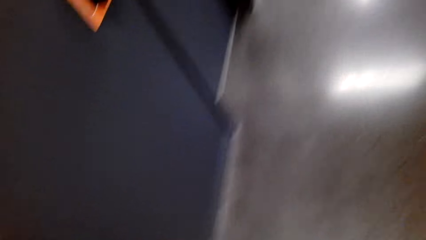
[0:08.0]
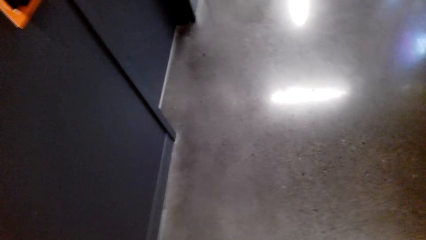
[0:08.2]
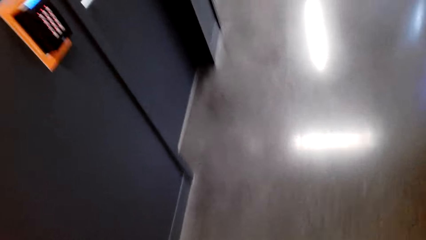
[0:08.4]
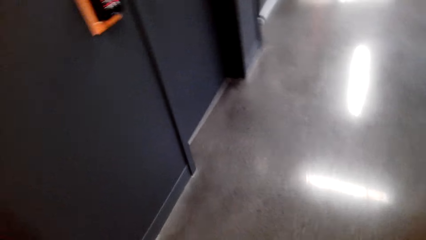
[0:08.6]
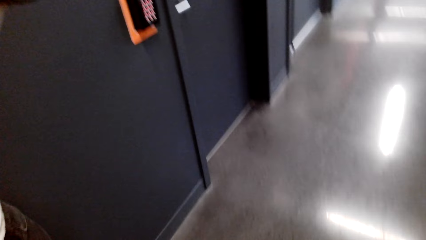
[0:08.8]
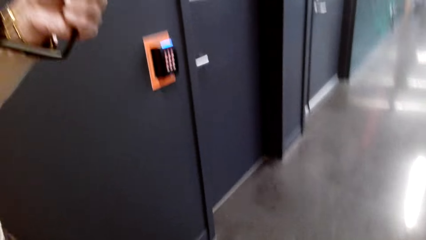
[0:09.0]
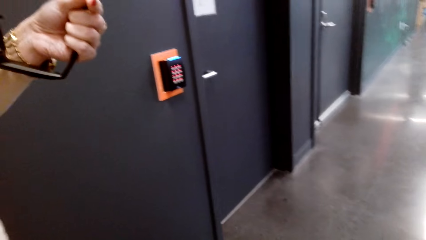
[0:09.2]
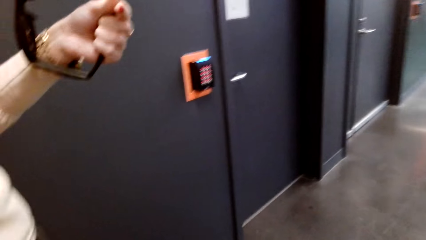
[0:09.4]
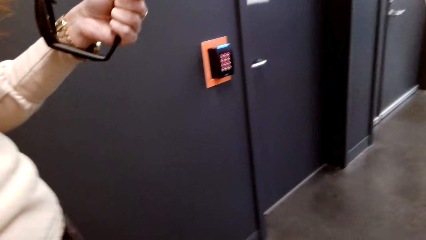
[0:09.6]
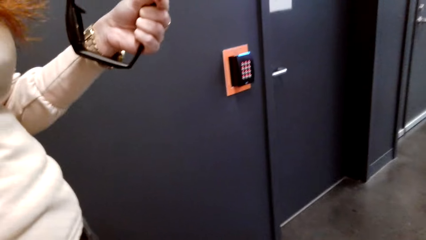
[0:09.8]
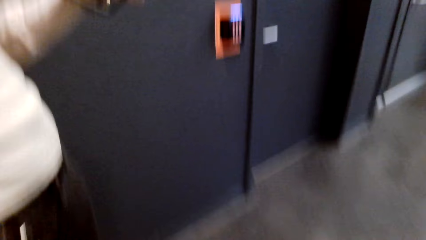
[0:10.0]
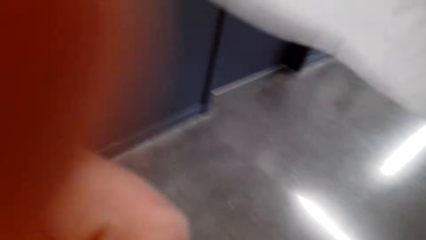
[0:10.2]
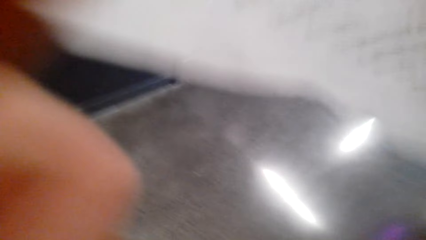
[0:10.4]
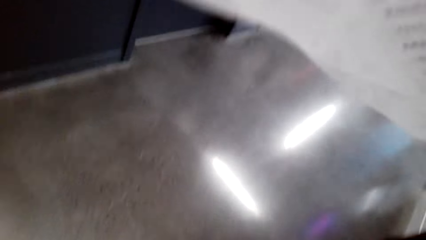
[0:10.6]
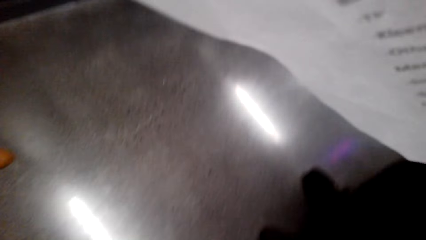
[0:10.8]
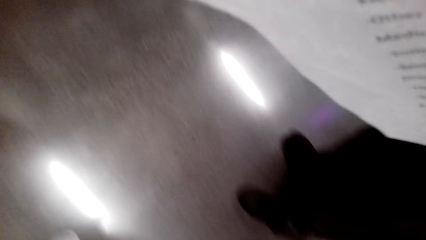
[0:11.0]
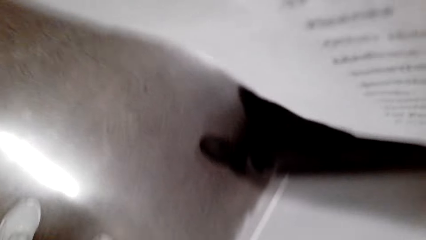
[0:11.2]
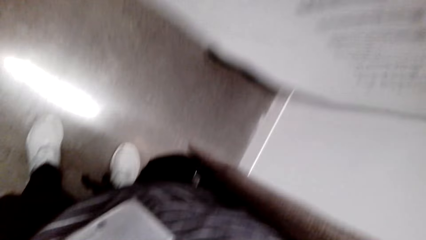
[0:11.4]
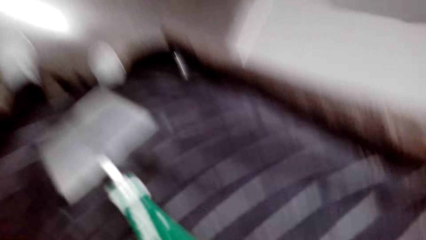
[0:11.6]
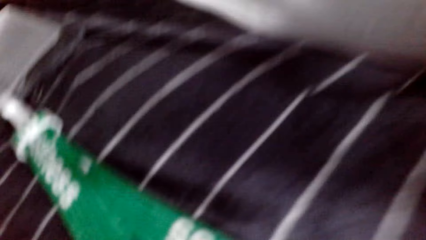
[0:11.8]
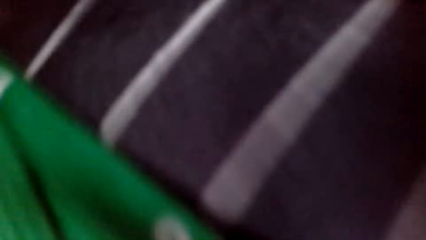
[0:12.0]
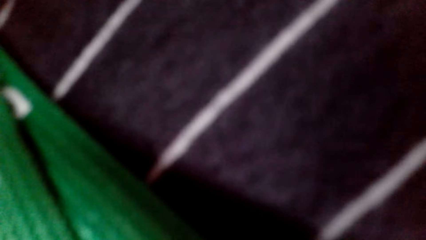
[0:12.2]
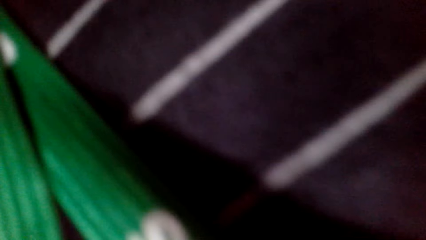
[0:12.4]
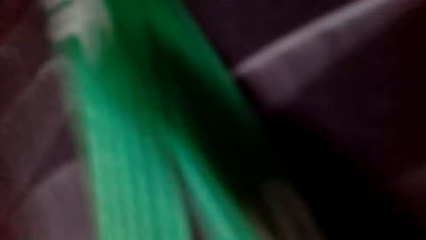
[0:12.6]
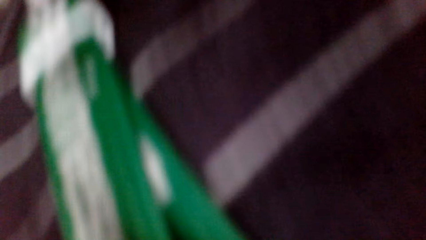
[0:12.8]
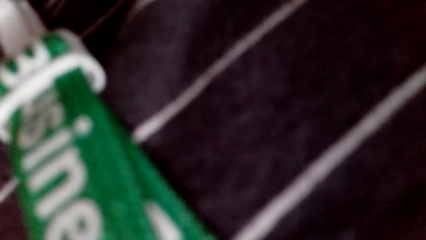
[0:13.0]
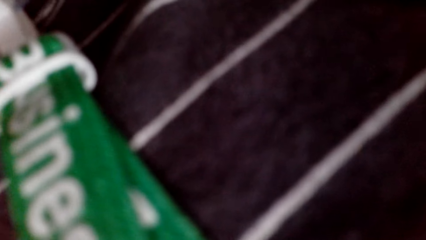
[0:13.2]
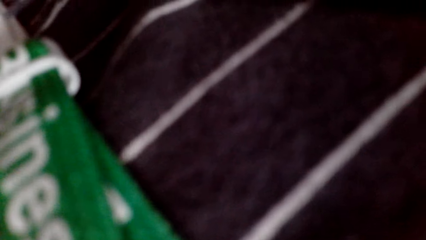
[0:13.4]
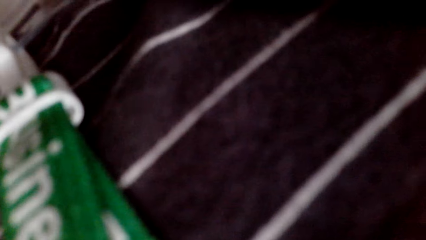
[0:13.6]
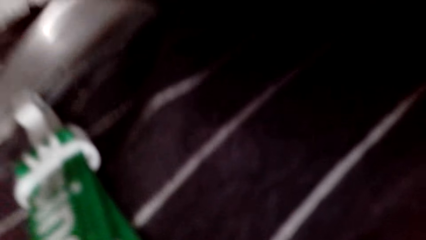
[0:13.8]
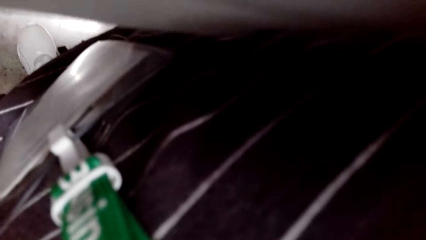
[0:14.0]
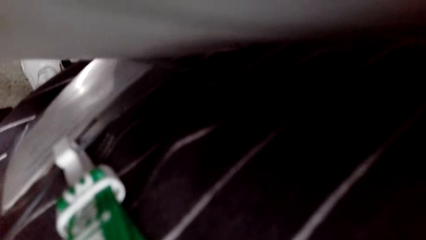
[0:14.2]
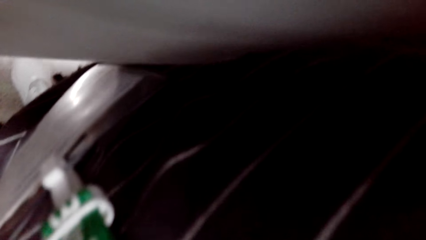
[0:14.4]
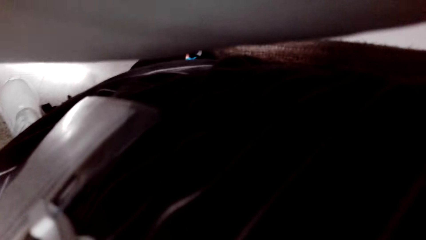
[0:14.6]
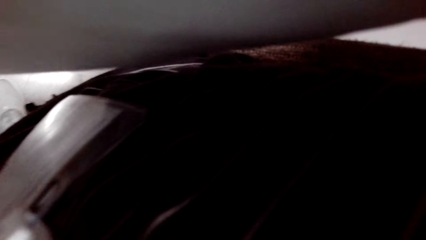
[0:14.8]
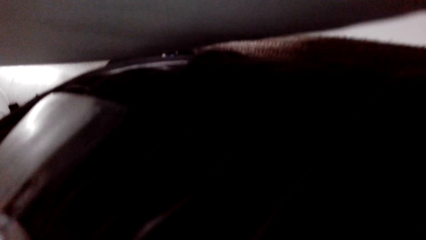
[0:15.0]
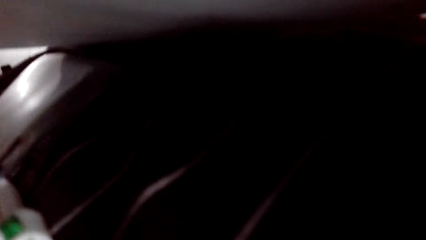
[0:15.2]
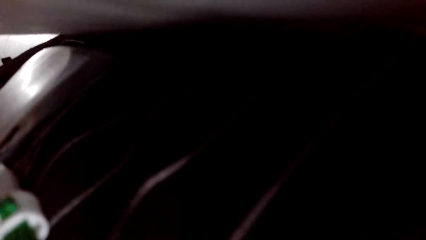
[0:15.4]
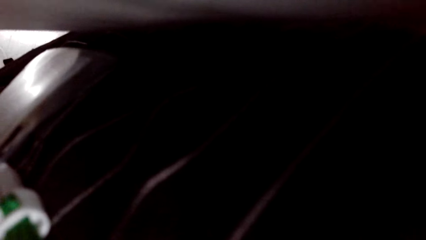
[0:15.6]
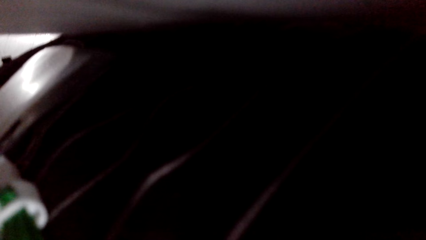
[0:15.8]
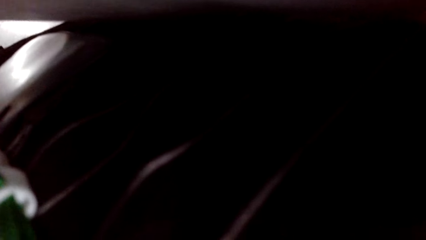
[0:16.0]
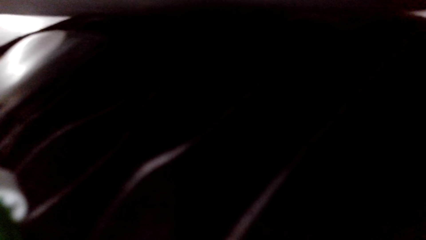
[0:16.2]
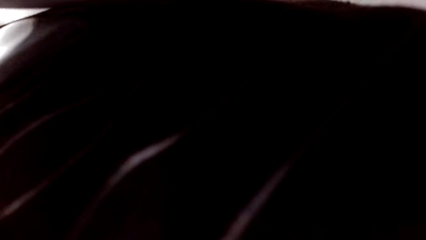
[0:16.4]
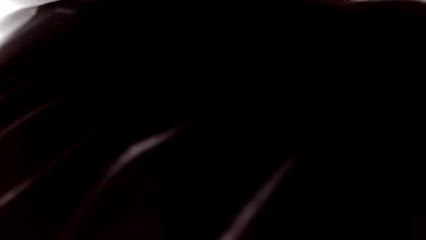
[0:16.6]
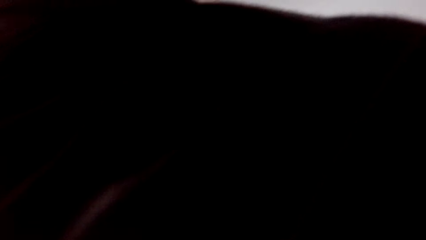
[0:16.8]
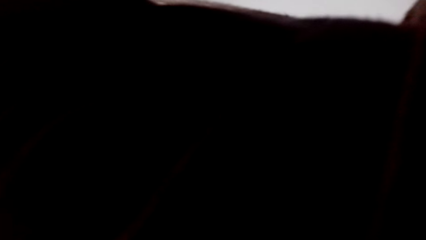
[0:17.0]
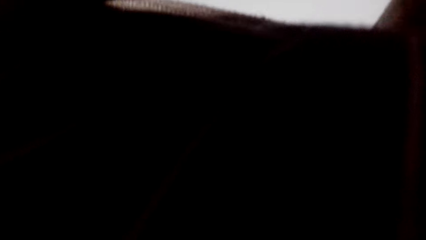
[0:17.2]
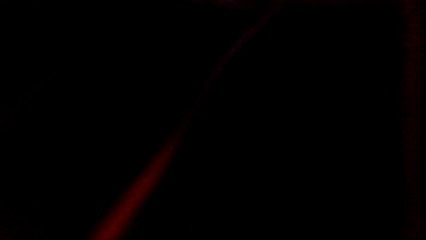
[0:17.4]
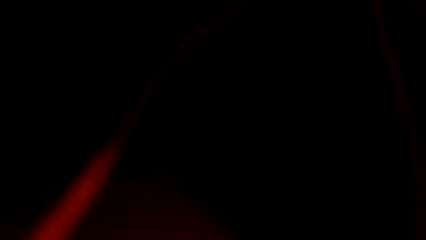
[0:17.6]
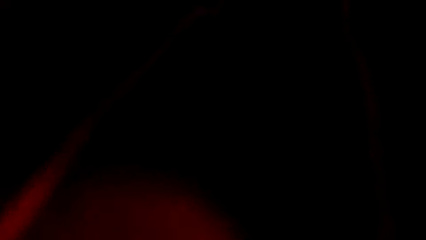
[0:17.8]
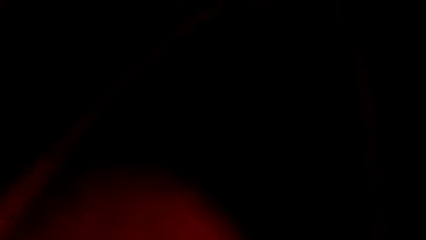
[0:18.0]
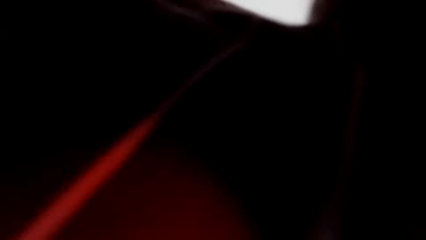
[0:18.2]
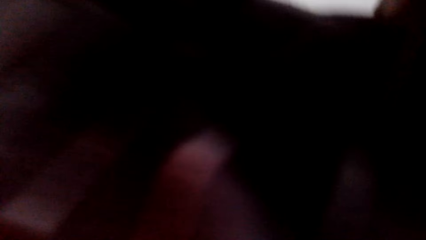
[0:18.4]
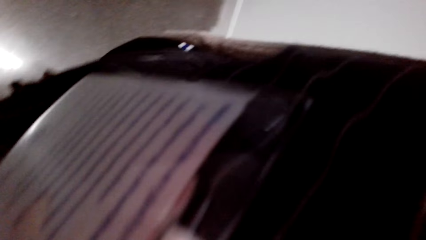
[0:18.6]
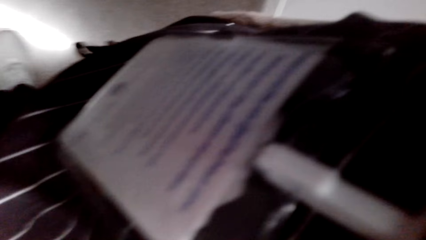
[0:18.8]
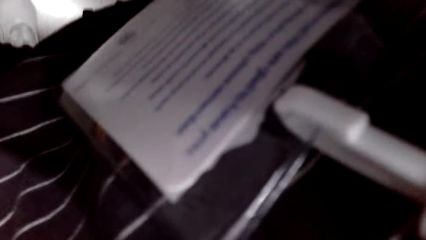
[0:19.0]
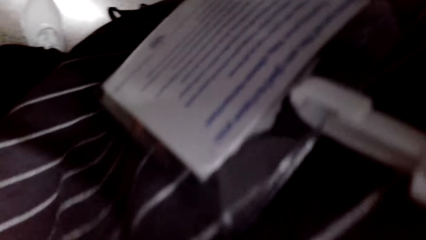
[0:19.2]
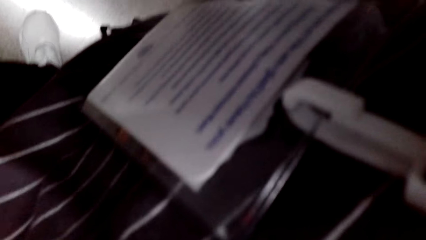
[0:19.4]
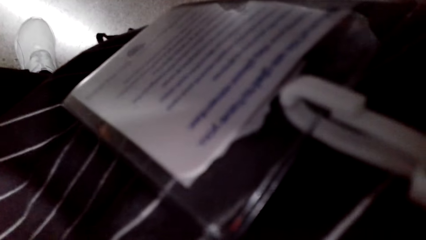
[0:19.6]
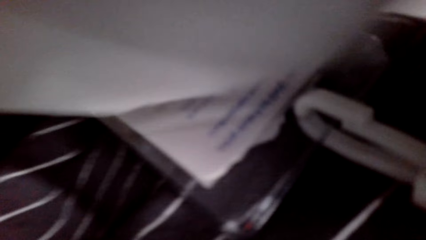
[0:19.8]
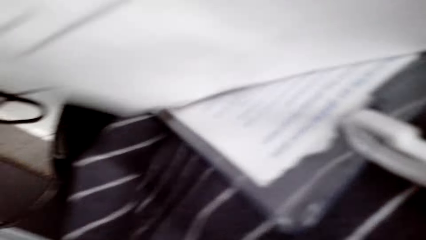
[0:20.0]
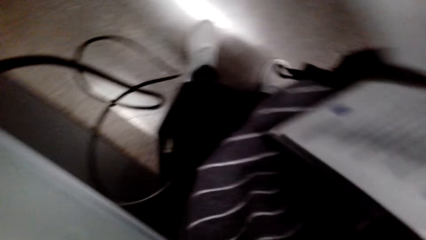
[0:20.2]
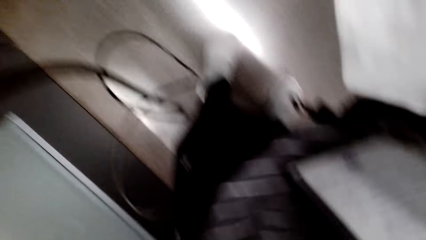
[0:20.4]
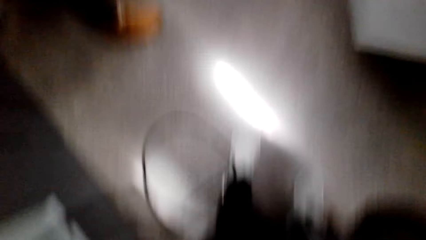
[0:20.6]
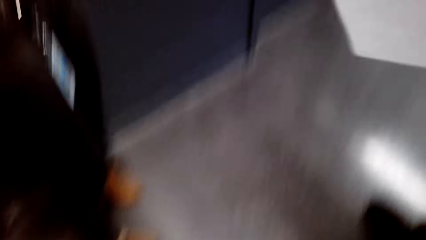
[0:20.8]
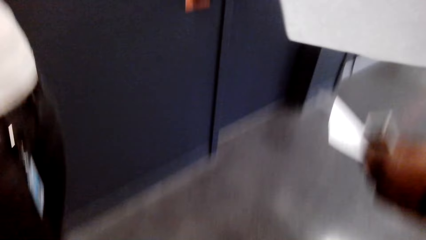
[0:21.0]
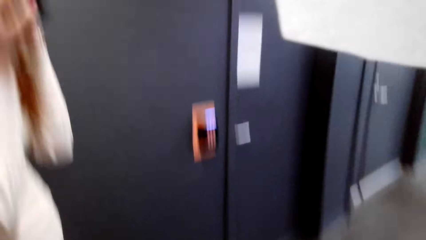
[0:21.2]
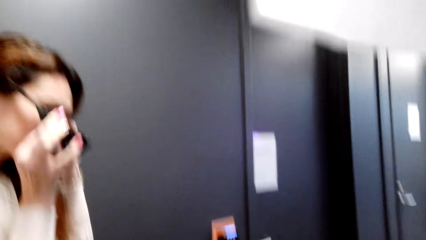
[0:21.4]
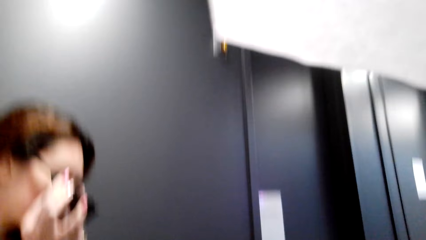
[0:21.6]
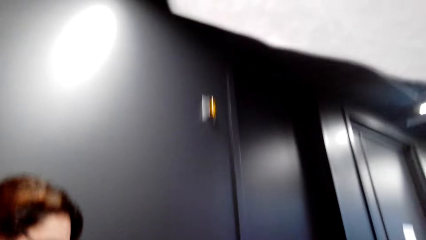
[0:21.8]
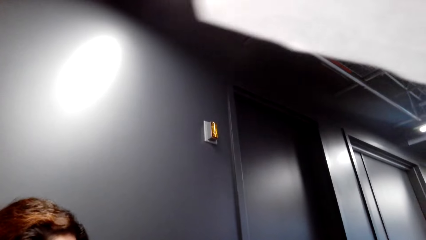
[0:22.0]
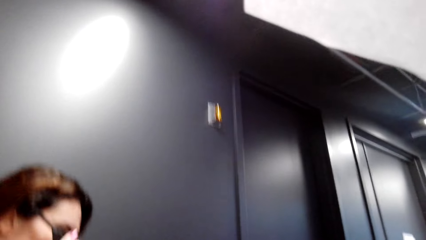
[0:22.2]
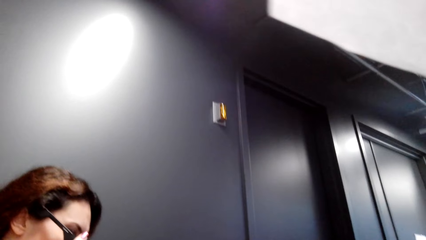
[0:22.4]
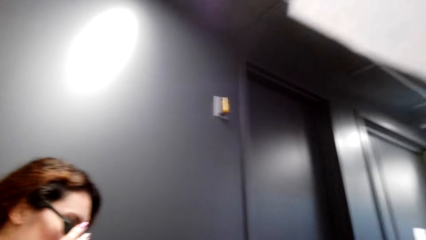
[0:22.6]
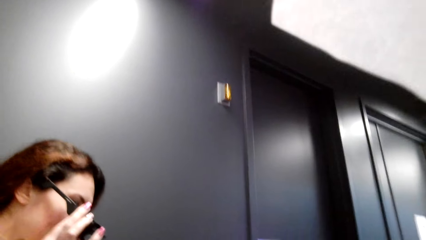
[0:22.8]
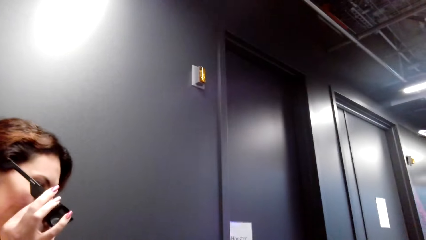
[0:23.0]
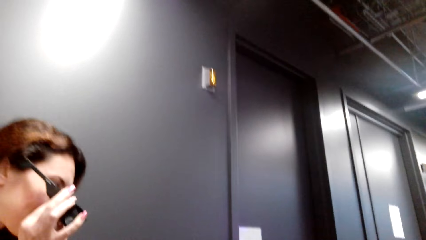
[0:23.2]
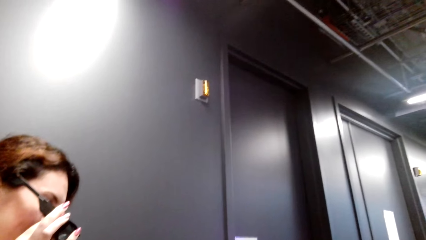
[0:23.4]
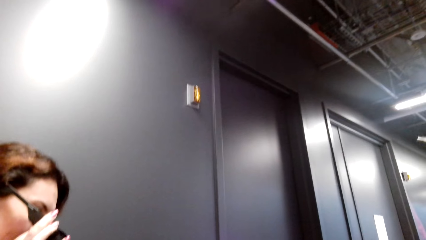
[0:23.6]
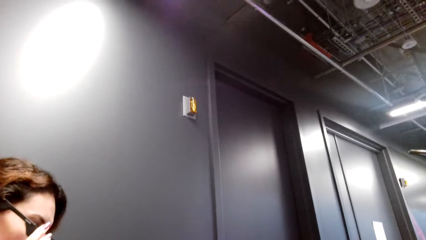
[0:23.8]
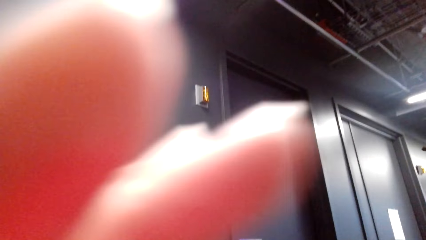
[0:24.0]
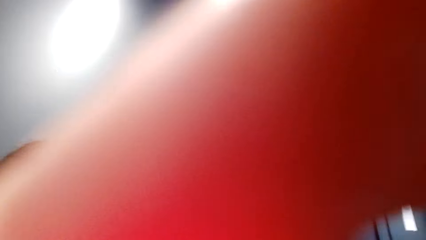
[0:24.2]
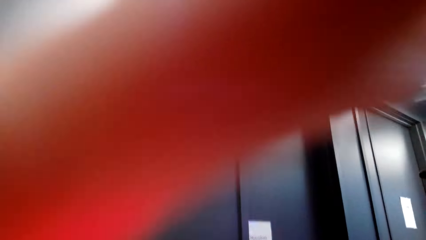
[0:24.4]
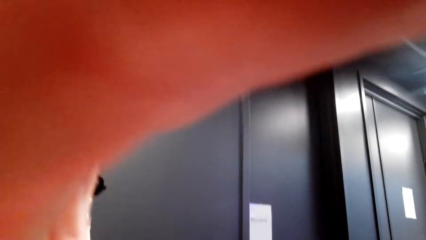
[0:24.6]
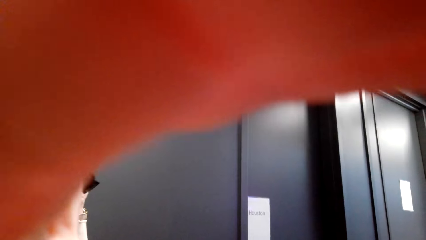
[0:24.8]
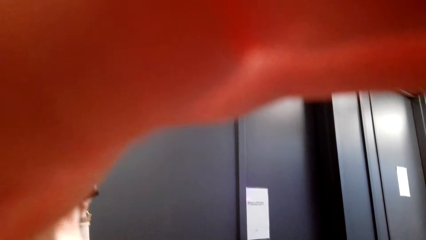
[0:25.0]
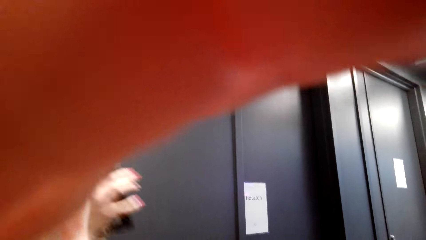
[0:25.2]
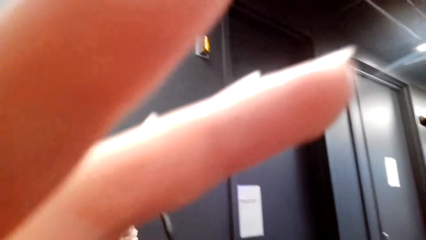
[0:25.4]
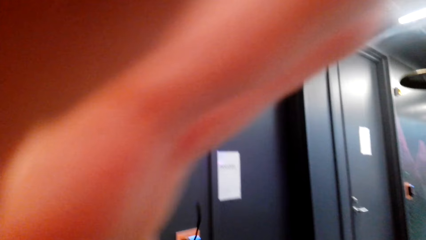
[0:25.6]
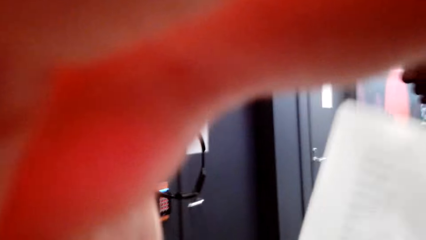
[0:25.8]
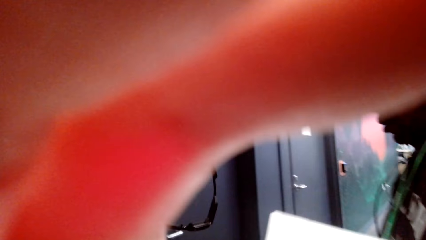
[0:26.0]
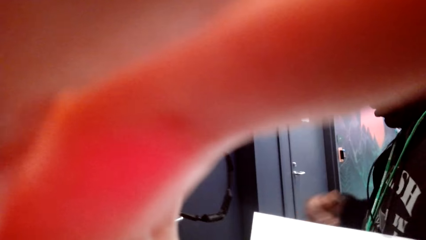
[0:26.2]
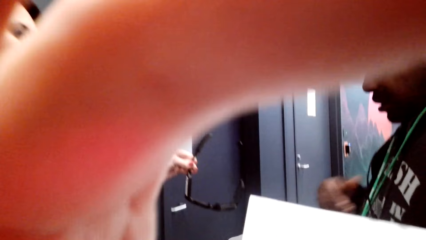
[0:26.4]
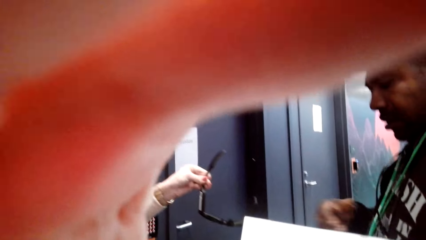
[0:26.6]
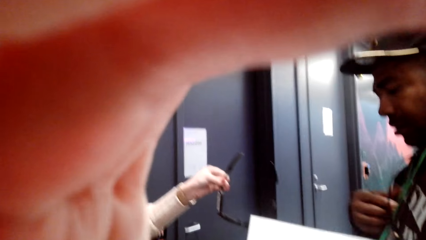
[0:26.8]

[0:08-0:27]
The camera wearer looks around. They are looking on a paper.
